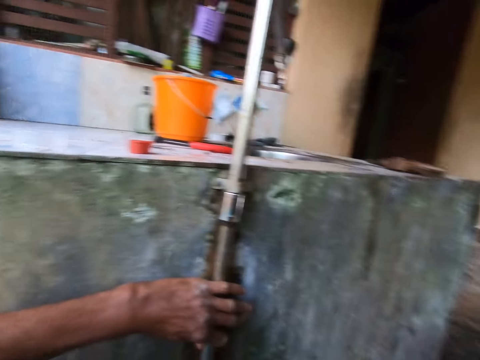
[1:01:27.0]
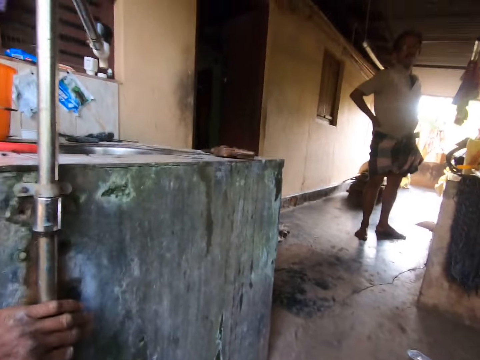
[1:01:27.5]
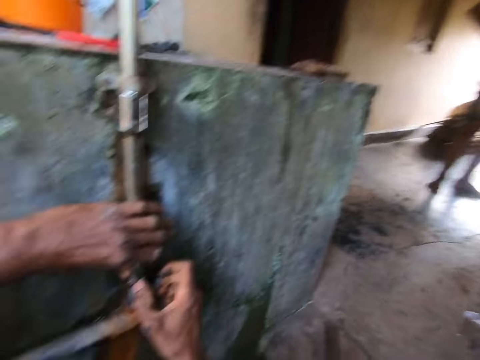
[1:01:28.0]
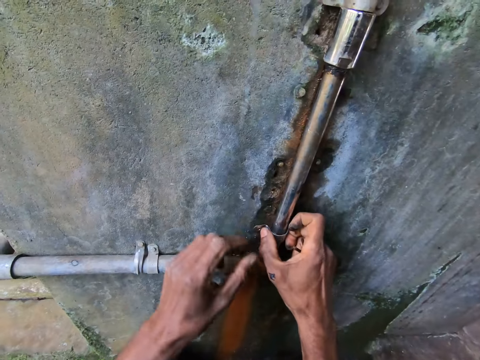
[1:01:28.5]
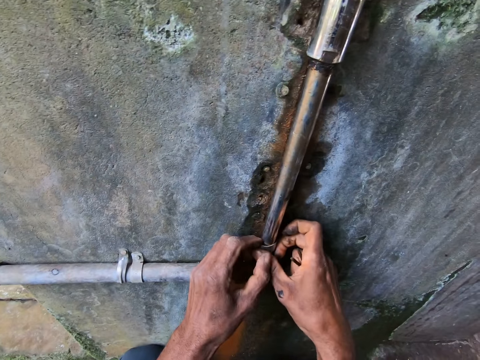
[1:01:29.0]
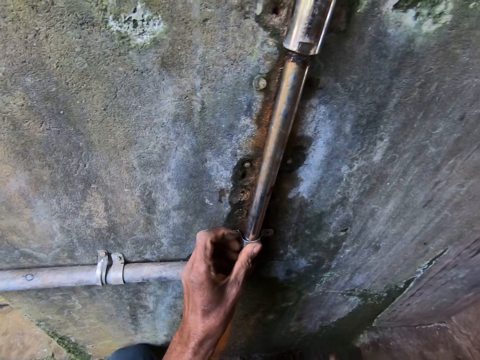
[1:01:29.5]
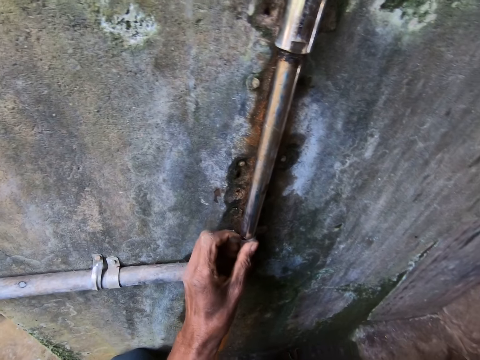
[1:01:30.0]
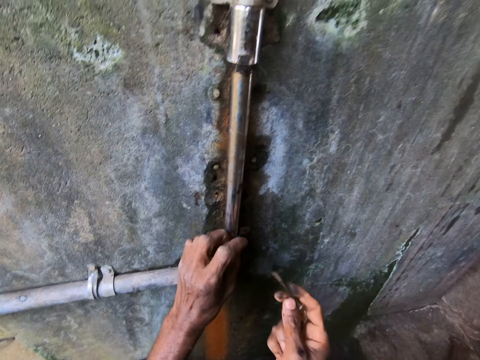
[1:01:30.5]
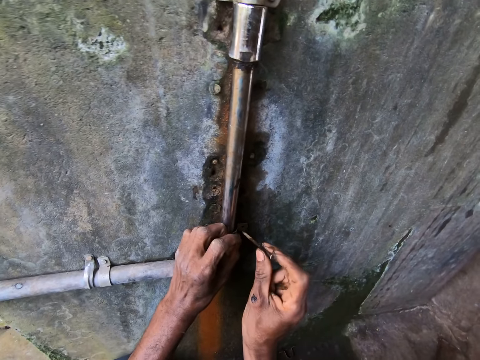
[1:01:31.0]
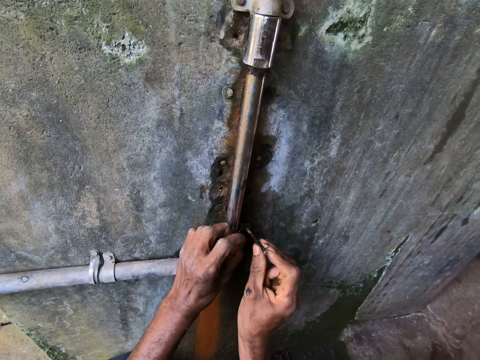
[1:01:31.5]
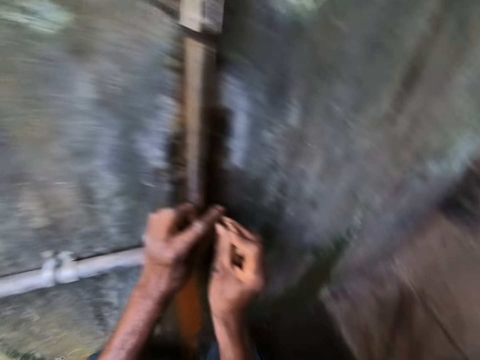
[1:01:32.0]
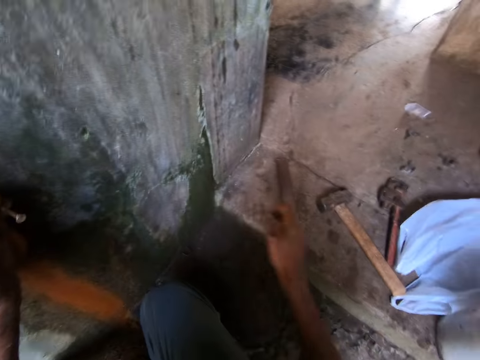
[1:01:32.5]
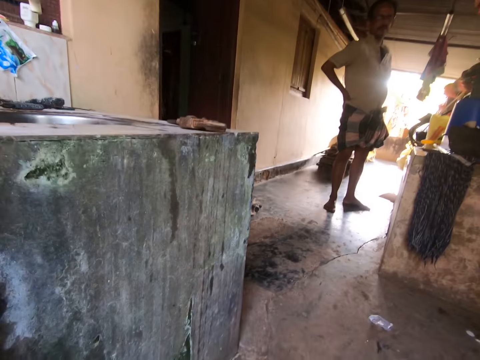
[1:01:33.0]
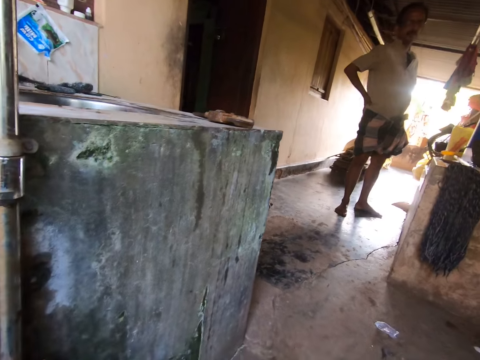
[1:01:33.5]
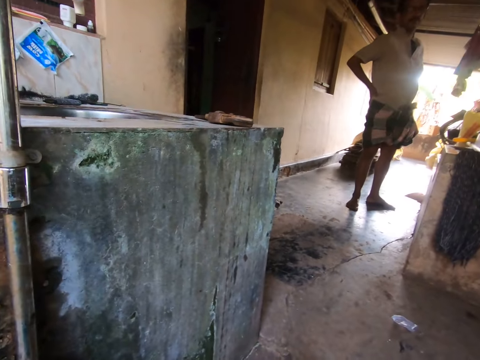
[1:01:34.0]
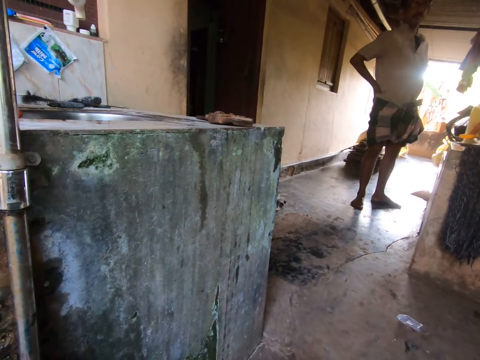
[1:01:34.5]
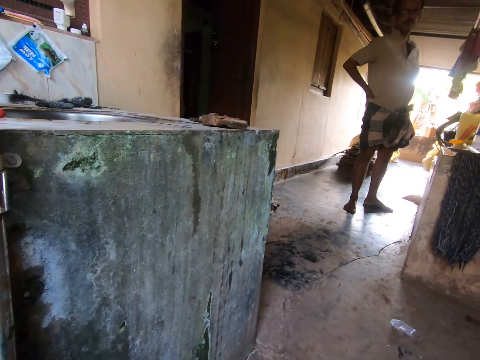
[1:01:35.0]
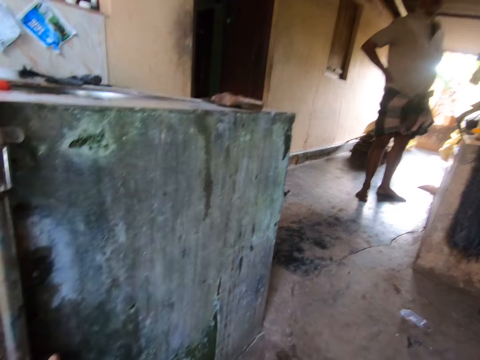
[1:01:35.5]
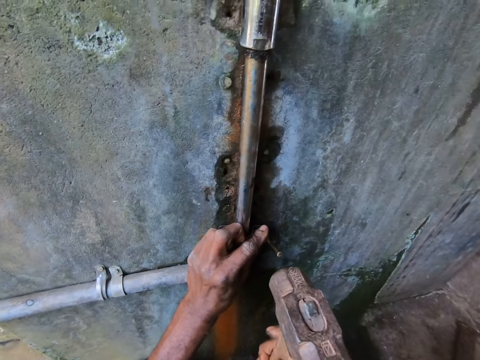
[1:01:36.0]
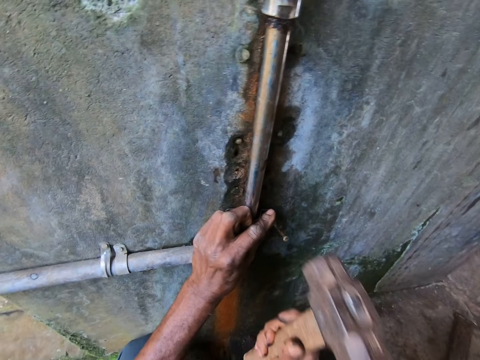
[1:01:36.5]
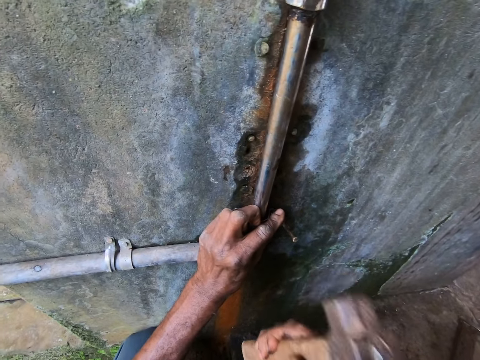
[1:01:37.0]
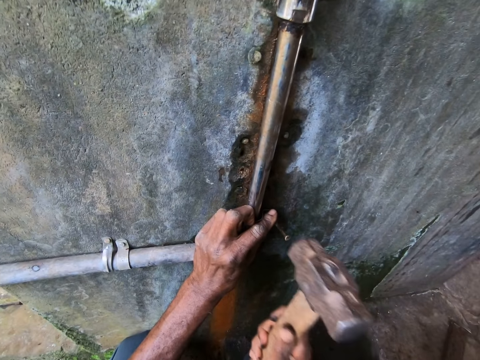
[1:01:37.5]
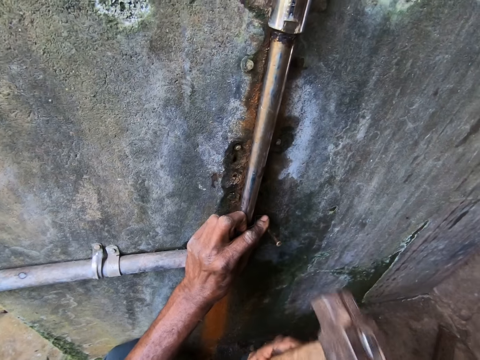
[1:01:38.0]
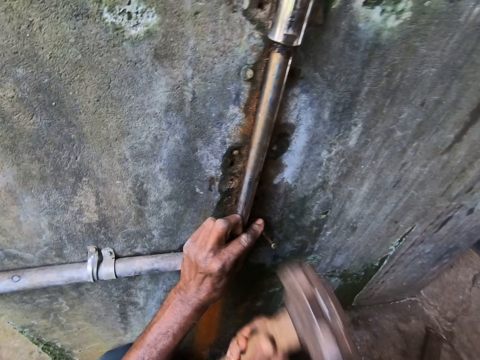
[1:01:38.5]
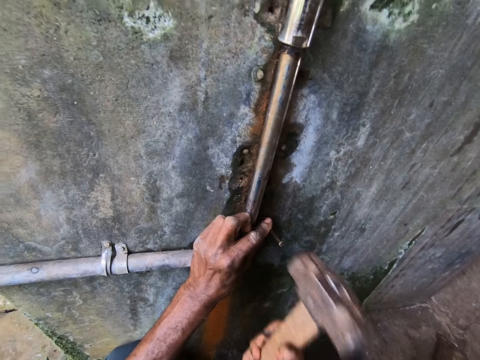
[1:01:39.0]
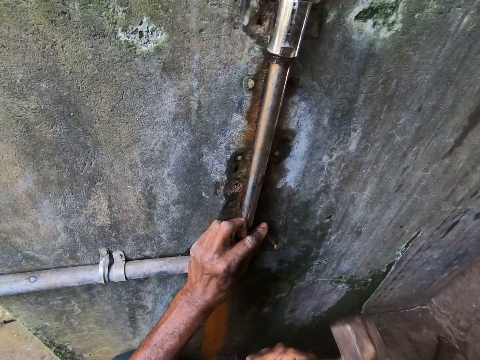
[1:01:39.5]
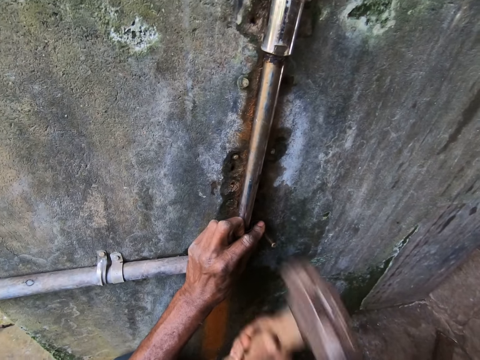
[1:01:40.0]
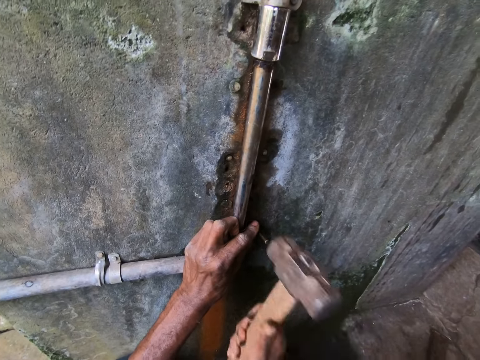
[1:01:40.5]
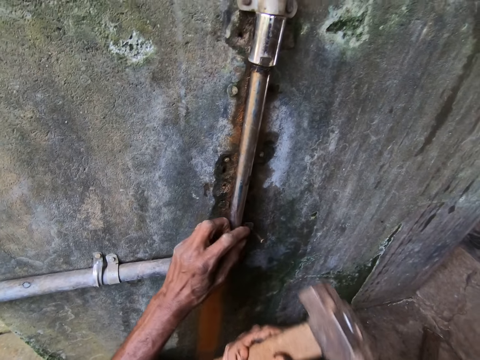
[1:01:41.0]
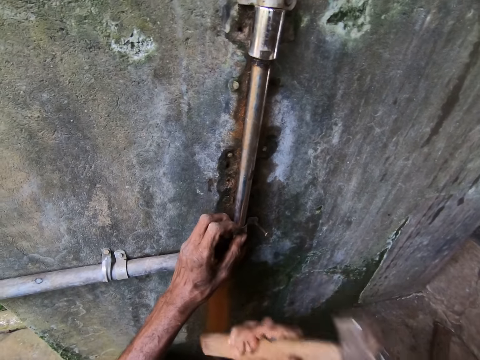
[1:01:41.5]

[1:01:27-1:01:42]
The camera wearer places the pipe-clip on the pipe with his right hand. He puts the nail into the pipe-clip with his right hand. He holds the nail in the pipe-clip with his left hand. He drives in the nail in the pipe-clip with the hammer in his right hand.

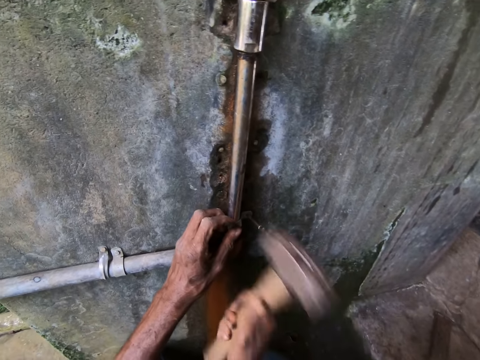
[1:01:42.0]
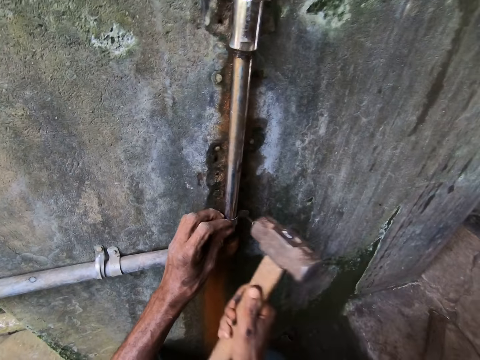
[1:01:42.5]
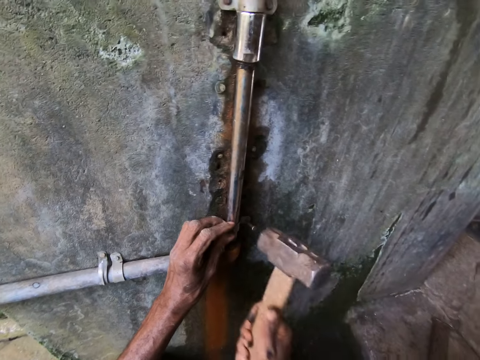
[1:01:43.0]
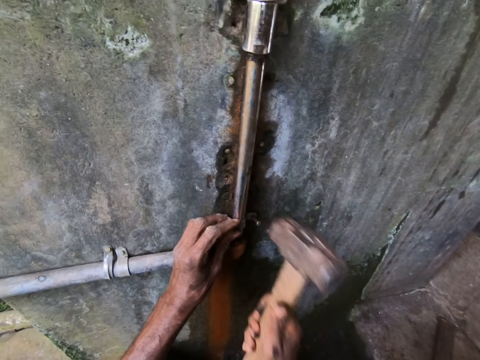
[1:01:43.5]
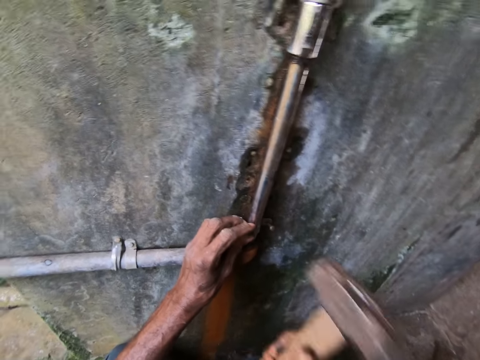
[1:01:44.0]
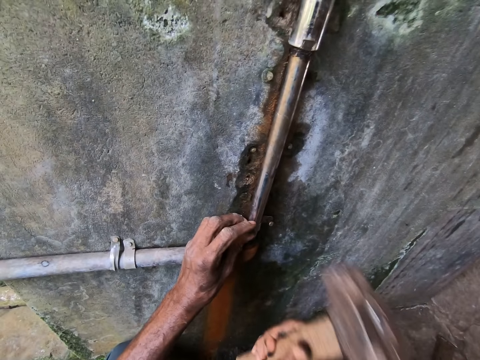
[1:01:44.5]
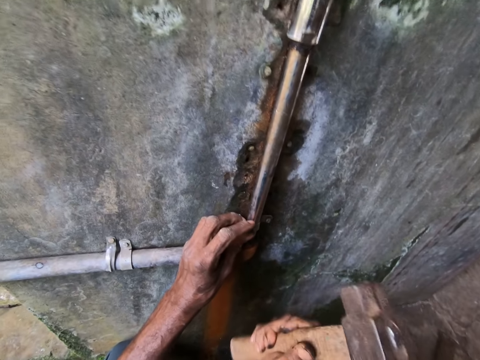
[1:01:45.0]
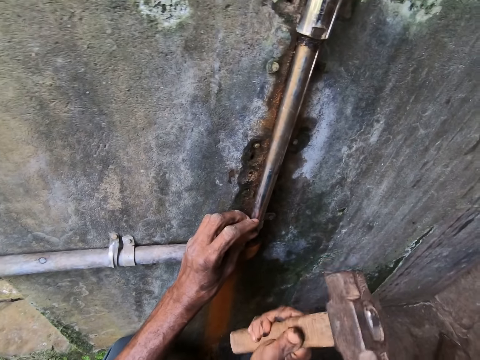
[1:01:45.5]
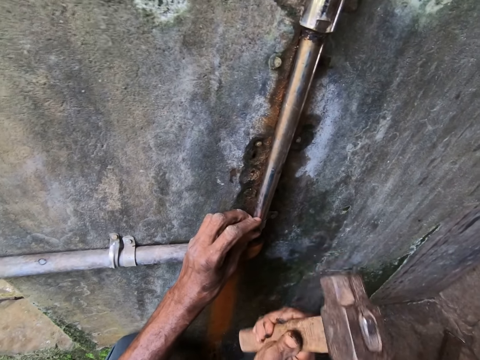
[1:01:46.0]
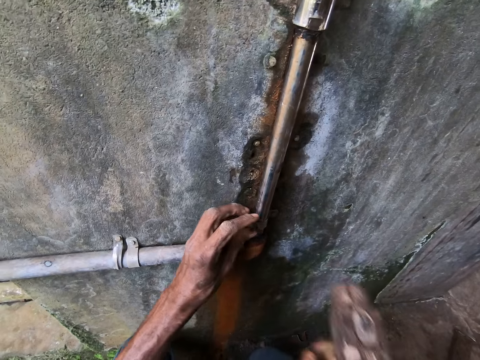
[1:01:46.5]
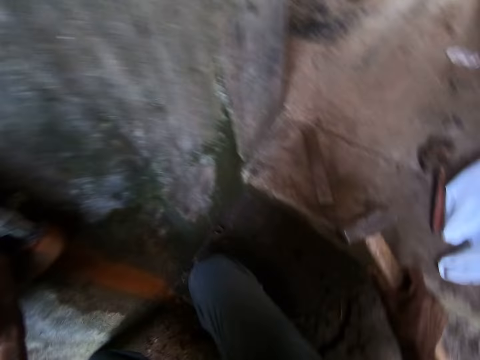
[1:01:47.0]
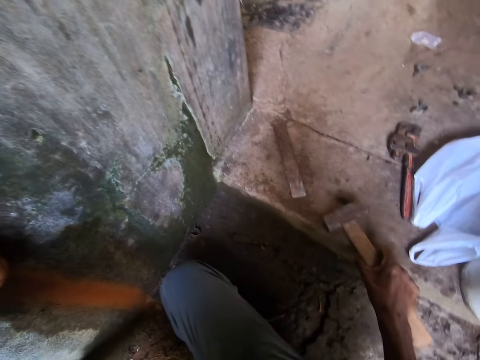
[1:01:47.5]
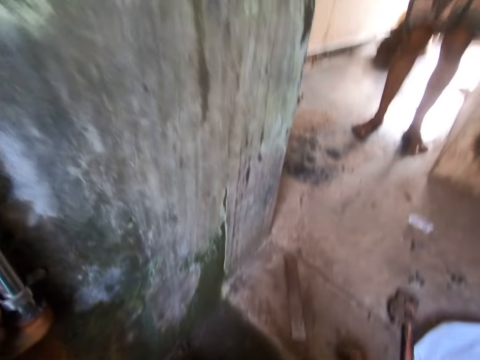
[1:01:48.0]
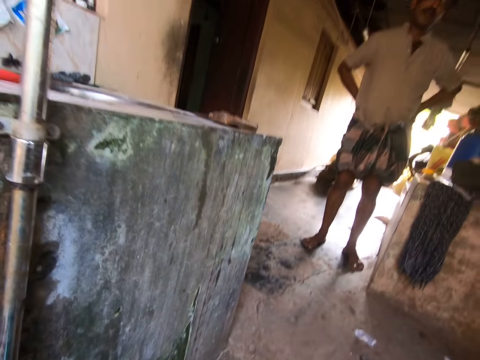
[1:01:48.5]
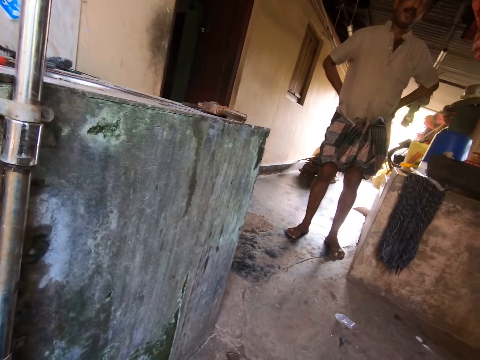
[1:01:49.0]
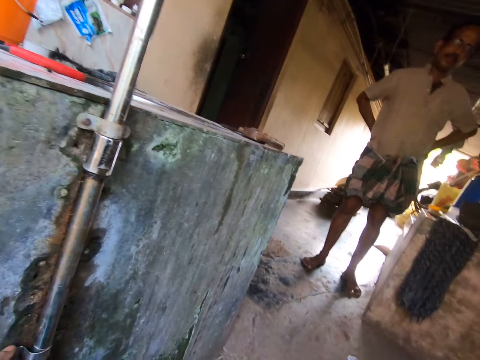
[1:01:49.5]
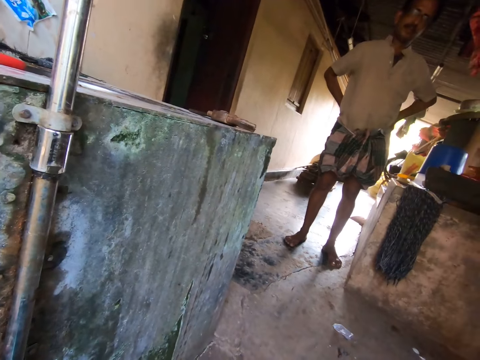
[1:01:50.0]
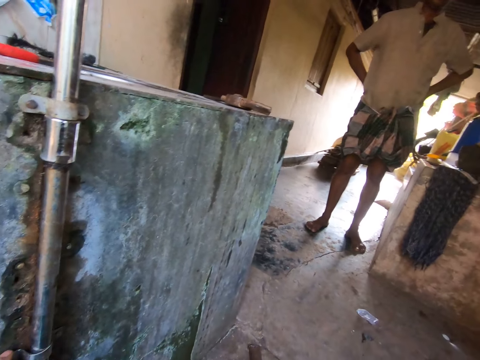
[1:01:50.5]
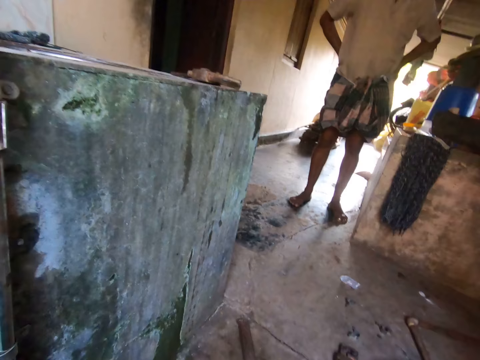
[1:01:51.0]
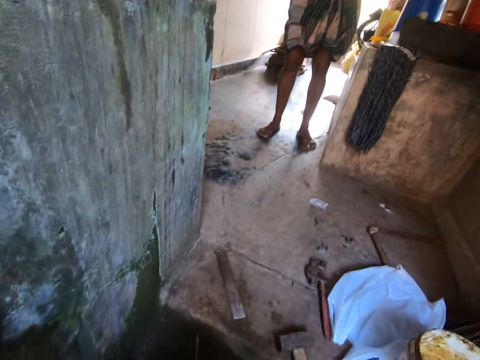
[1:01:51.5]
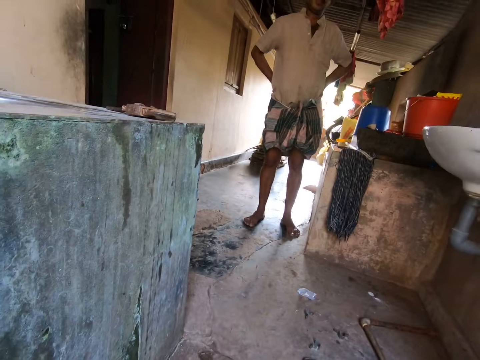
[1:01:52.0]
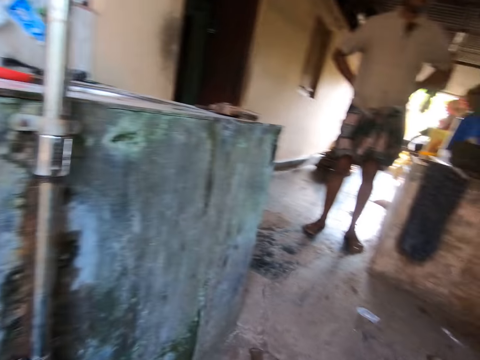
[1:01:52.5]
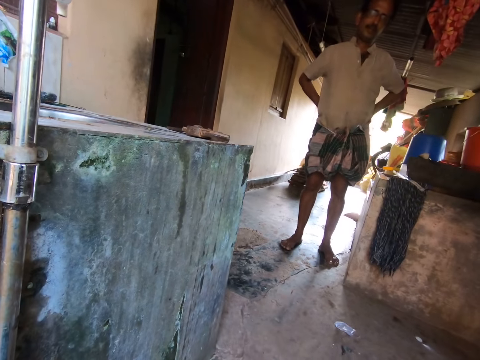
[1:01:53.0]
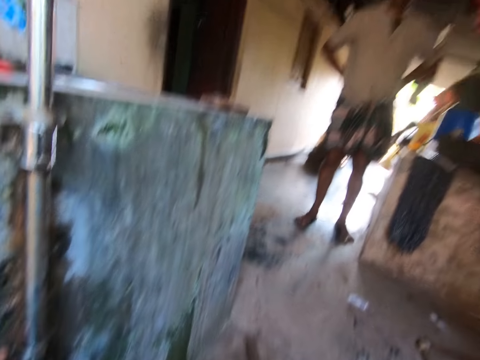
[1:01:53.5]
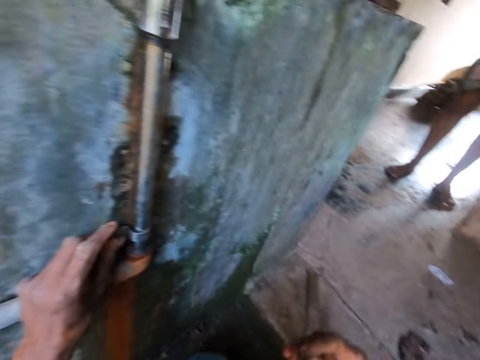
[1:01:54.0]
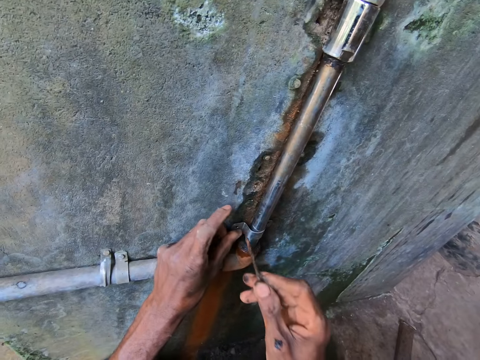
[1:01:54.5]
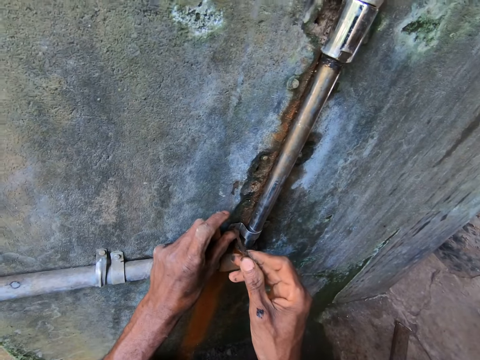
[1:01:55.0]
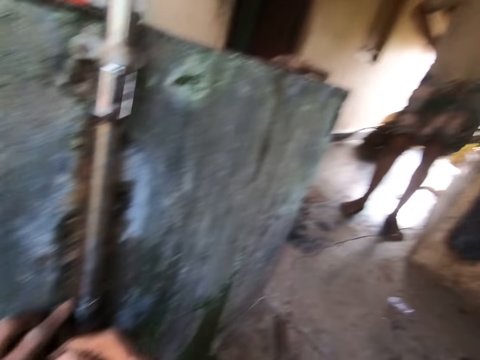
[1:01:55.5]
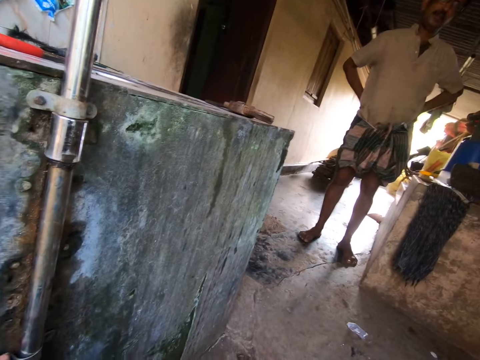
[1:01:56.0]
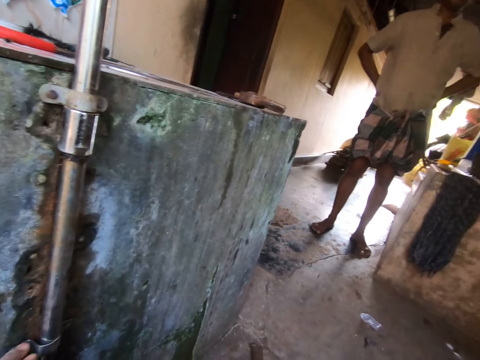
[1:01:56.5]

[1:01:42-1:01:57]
The camera wearer drops the hammer on the floor with his right hand. He converses with a man. He puts a nail into the pipe-clip with his right hand. He holds the nail in the pipe-clip with his left hand.
